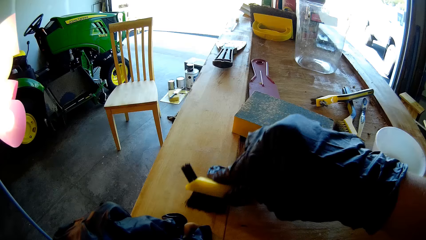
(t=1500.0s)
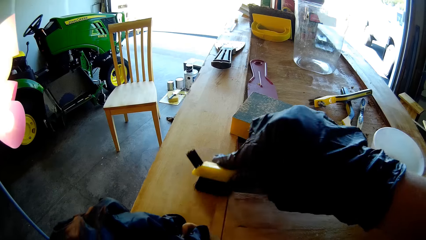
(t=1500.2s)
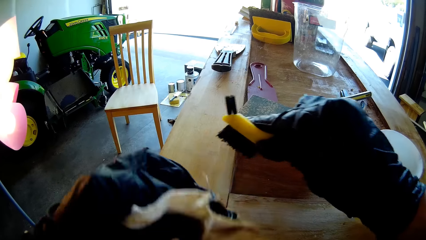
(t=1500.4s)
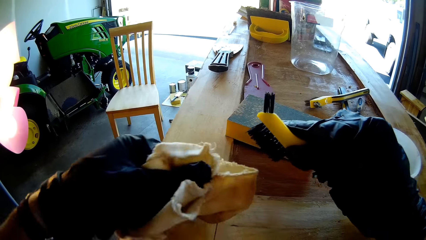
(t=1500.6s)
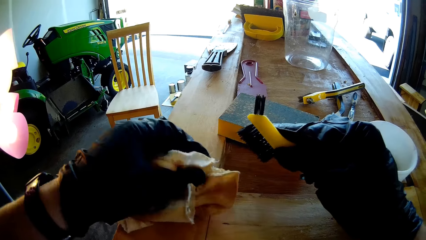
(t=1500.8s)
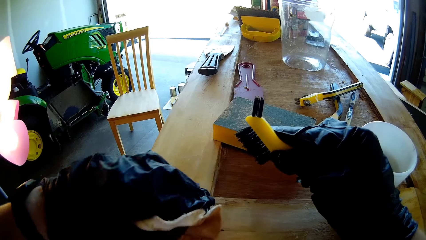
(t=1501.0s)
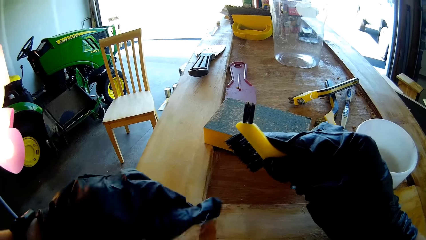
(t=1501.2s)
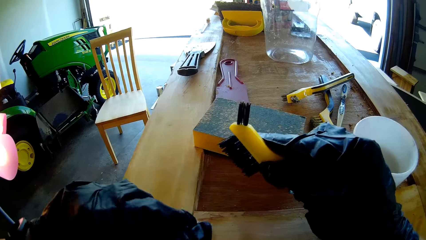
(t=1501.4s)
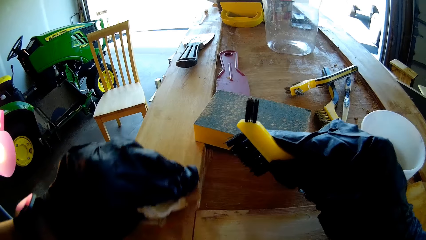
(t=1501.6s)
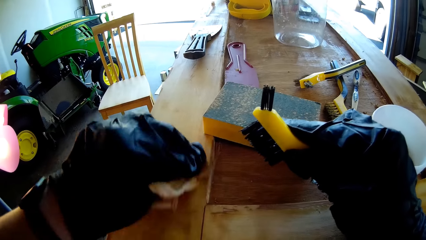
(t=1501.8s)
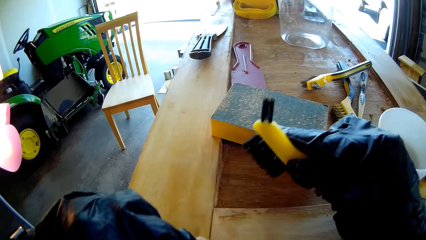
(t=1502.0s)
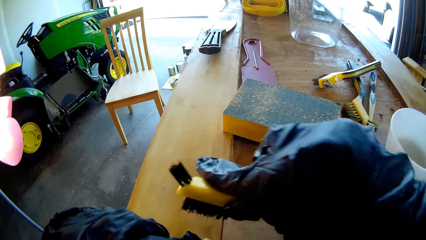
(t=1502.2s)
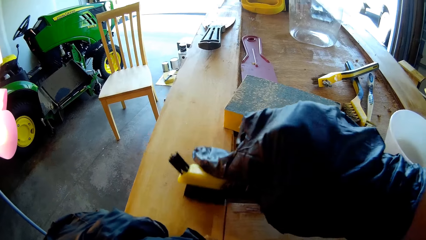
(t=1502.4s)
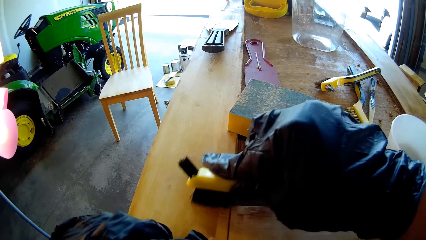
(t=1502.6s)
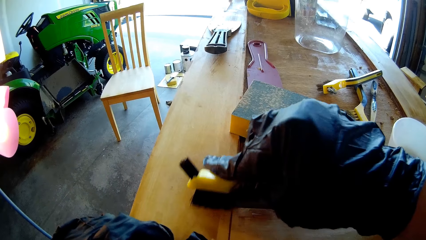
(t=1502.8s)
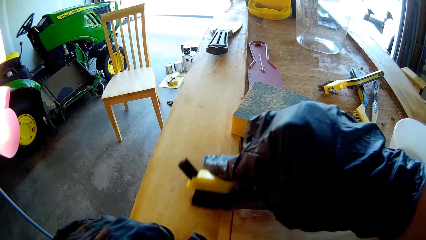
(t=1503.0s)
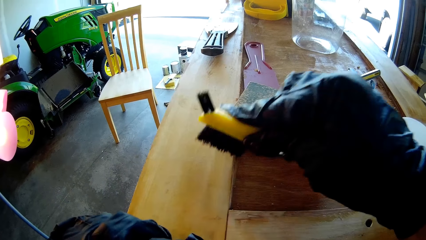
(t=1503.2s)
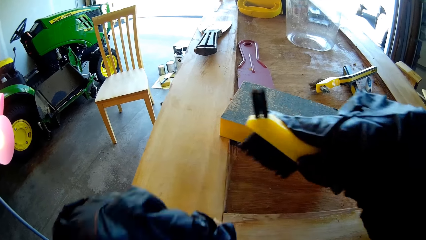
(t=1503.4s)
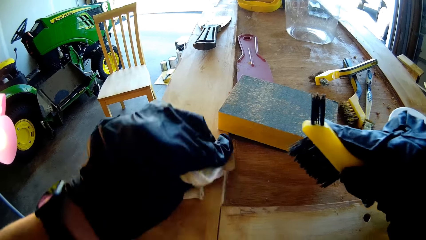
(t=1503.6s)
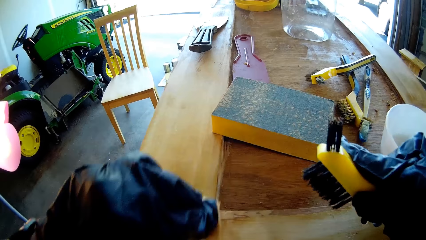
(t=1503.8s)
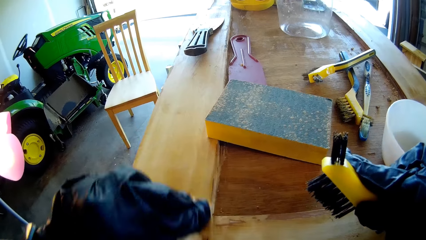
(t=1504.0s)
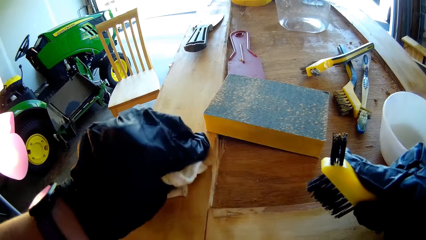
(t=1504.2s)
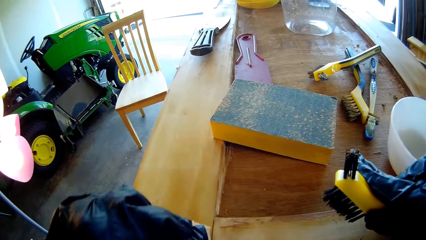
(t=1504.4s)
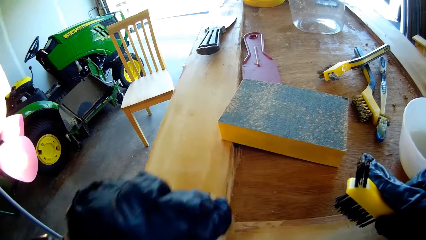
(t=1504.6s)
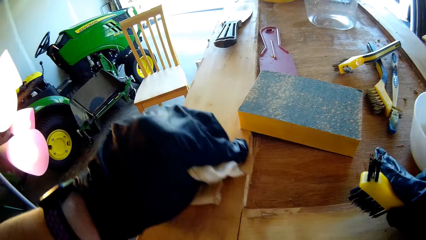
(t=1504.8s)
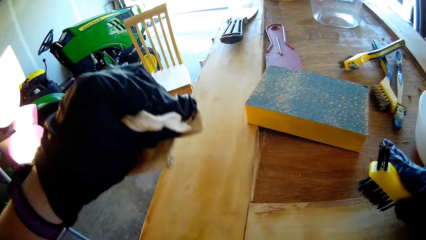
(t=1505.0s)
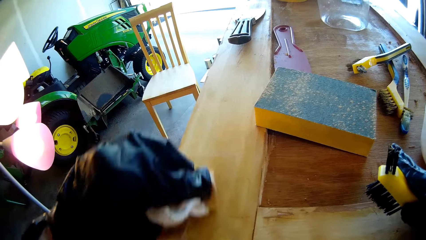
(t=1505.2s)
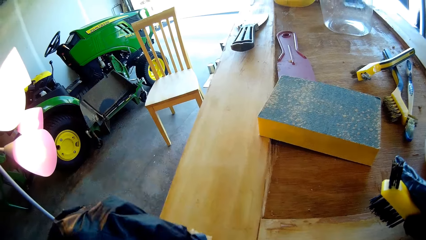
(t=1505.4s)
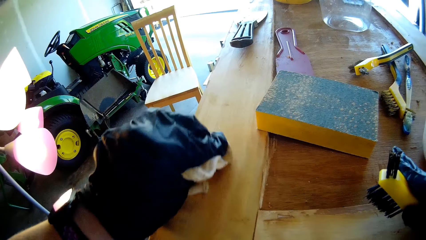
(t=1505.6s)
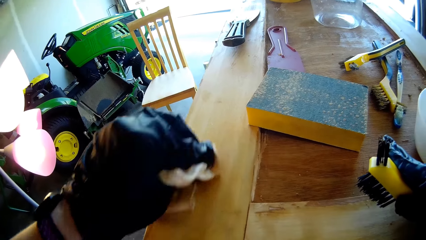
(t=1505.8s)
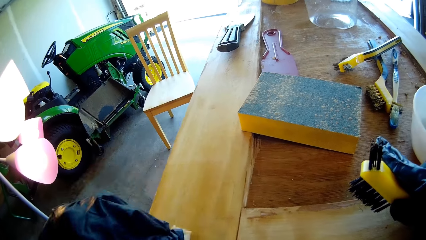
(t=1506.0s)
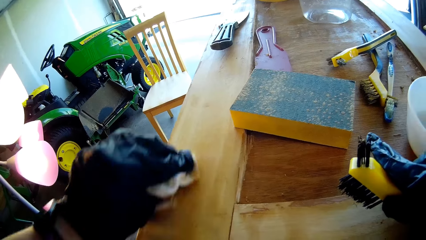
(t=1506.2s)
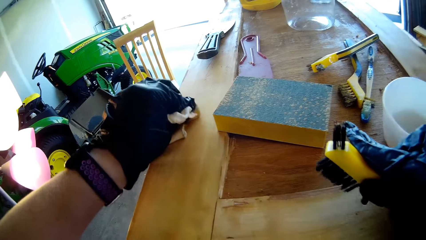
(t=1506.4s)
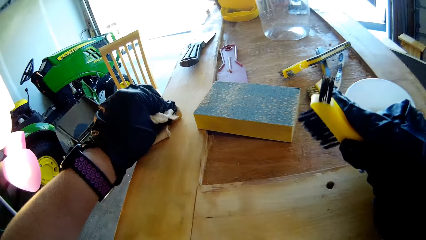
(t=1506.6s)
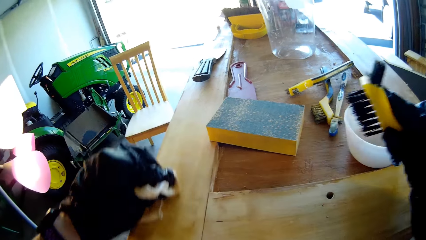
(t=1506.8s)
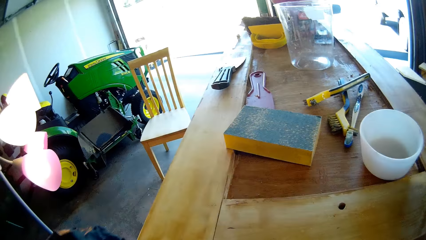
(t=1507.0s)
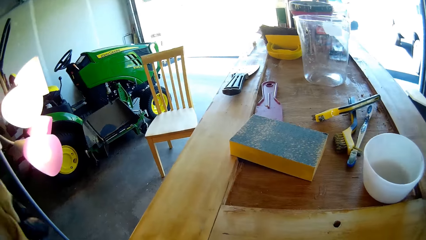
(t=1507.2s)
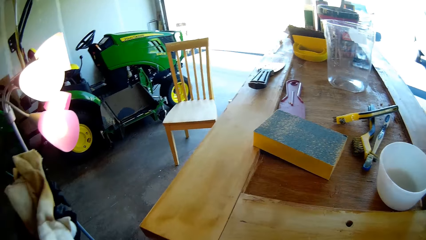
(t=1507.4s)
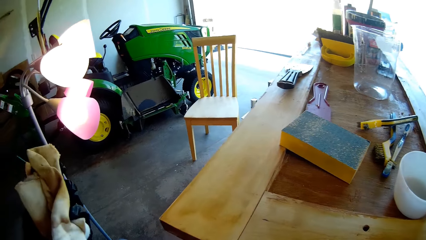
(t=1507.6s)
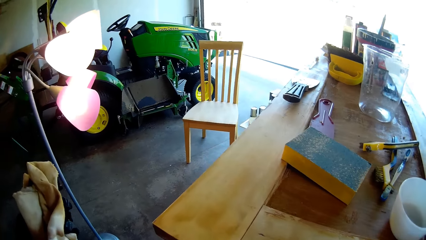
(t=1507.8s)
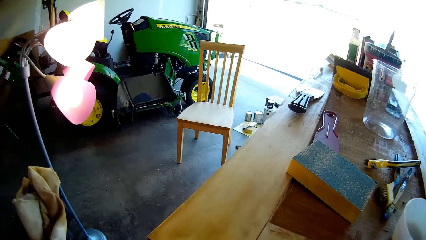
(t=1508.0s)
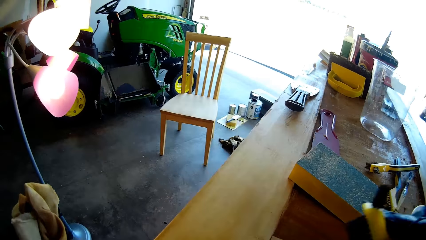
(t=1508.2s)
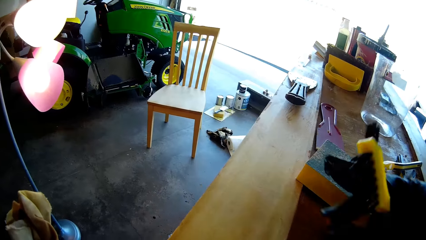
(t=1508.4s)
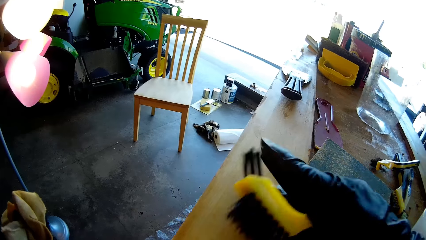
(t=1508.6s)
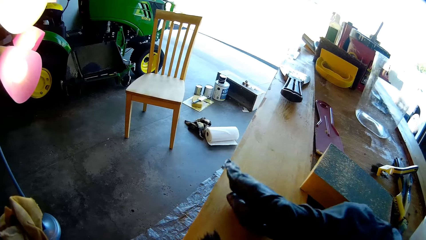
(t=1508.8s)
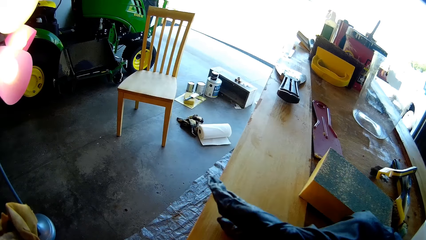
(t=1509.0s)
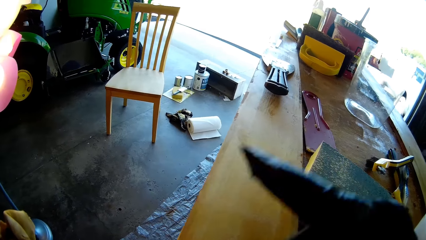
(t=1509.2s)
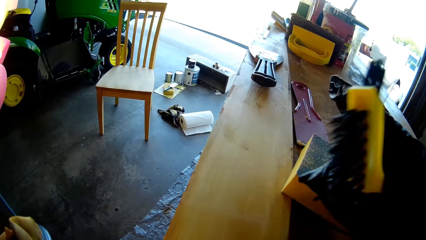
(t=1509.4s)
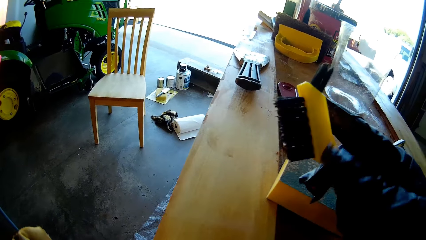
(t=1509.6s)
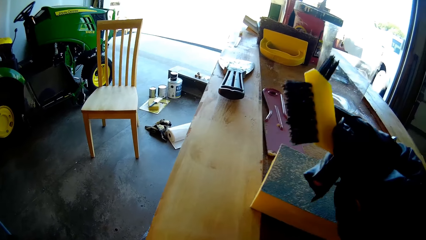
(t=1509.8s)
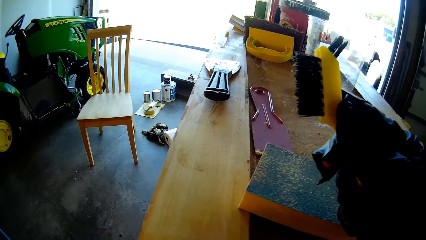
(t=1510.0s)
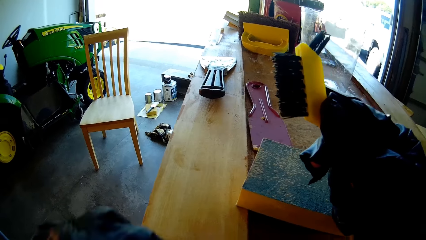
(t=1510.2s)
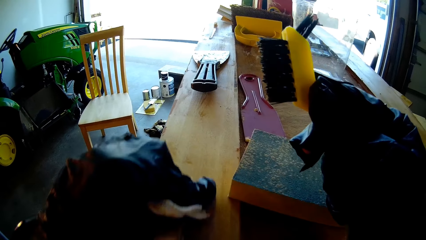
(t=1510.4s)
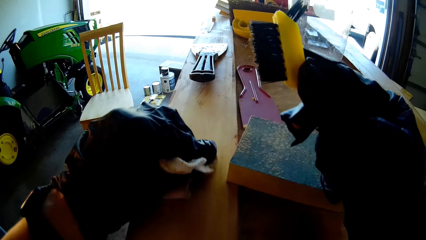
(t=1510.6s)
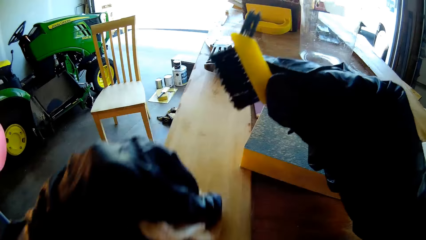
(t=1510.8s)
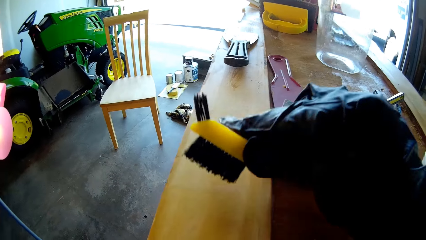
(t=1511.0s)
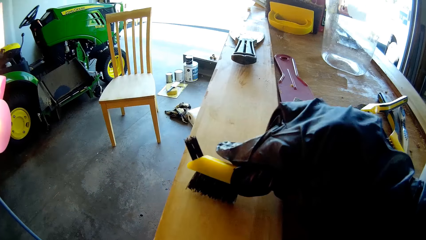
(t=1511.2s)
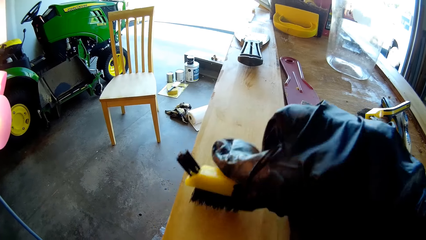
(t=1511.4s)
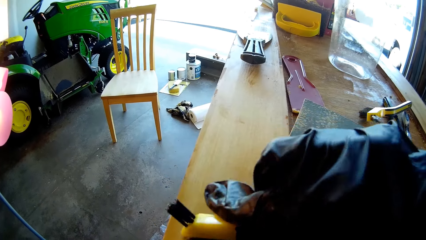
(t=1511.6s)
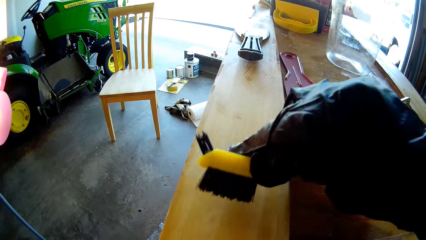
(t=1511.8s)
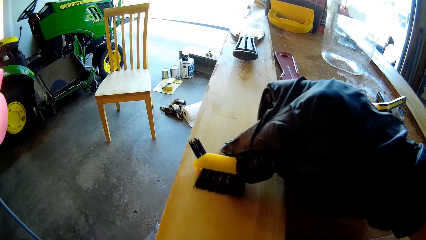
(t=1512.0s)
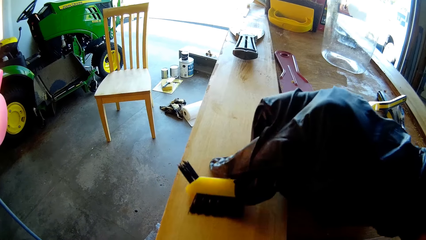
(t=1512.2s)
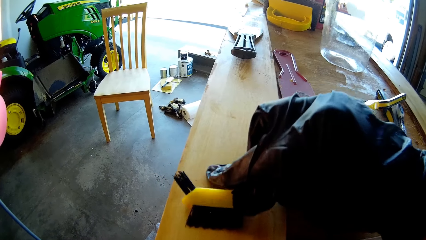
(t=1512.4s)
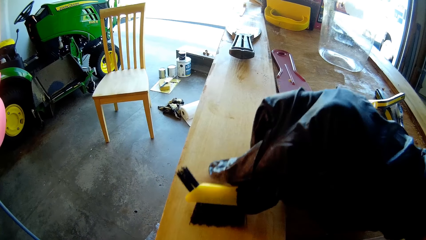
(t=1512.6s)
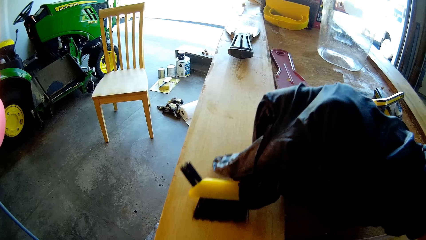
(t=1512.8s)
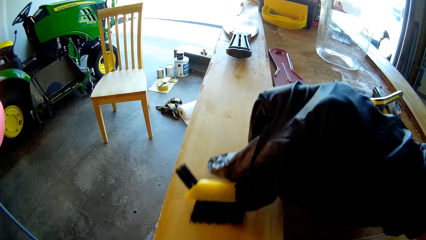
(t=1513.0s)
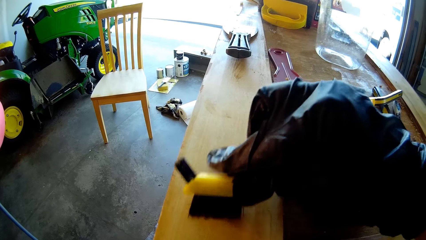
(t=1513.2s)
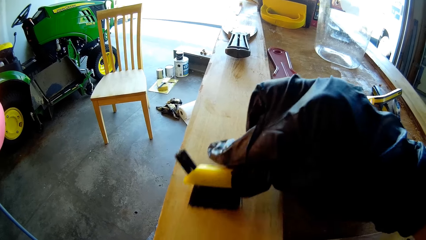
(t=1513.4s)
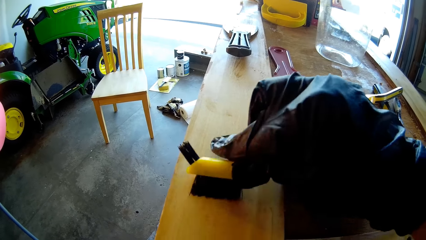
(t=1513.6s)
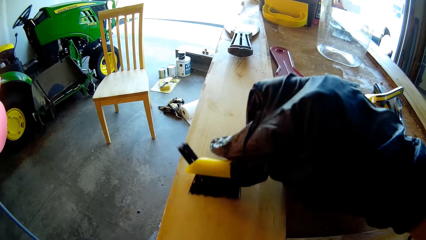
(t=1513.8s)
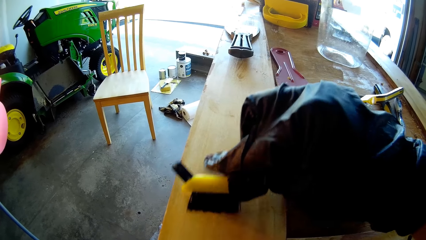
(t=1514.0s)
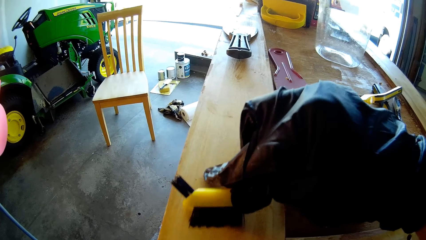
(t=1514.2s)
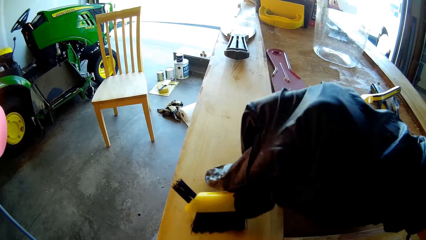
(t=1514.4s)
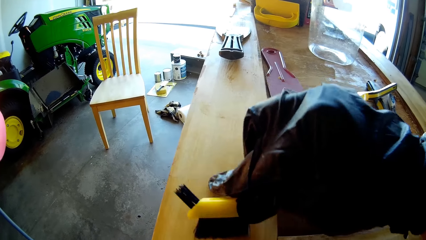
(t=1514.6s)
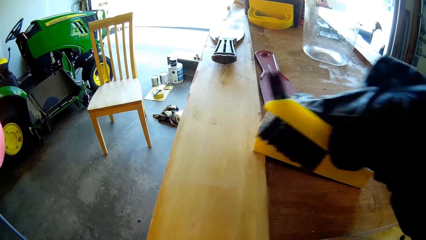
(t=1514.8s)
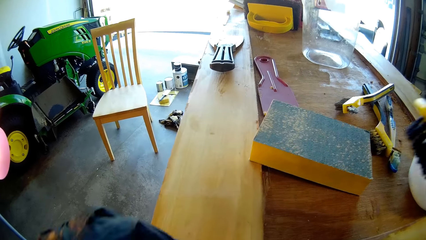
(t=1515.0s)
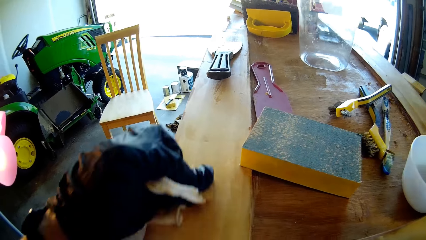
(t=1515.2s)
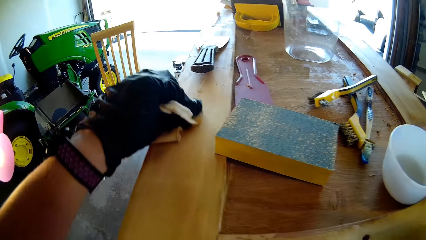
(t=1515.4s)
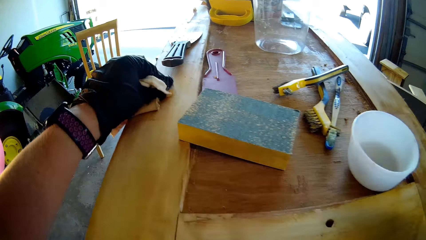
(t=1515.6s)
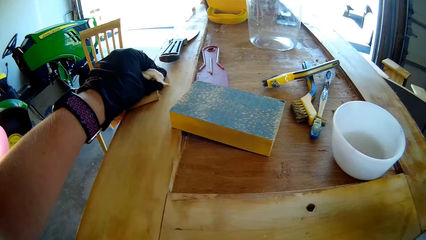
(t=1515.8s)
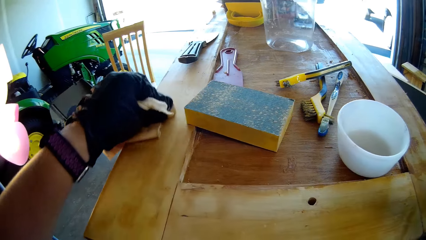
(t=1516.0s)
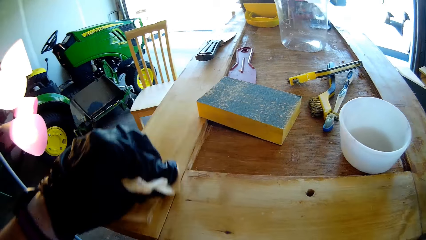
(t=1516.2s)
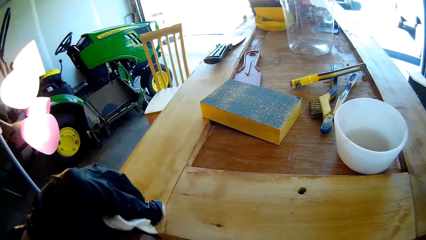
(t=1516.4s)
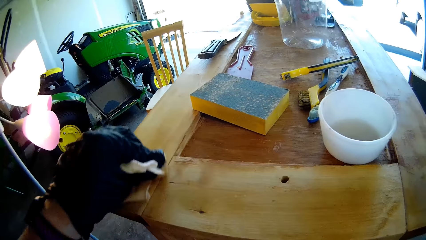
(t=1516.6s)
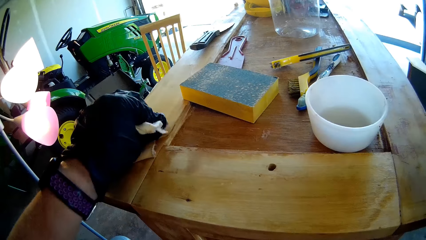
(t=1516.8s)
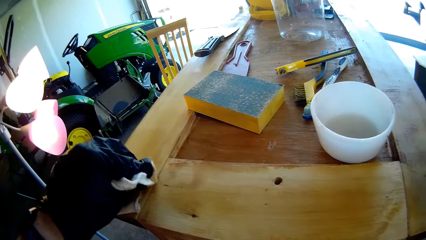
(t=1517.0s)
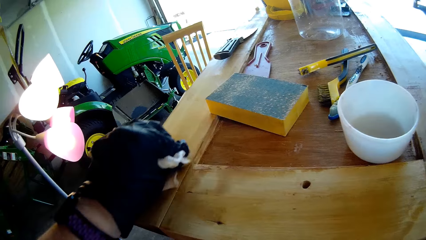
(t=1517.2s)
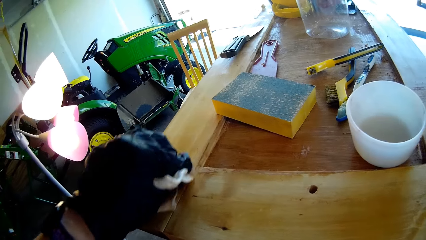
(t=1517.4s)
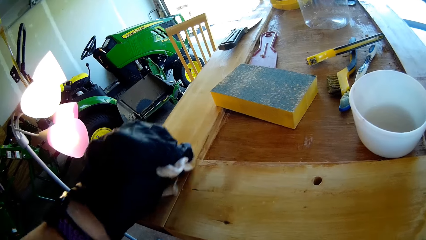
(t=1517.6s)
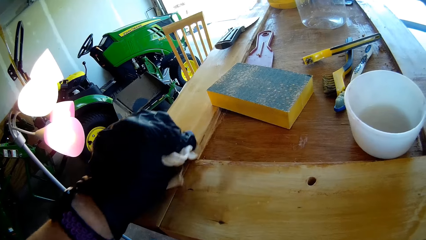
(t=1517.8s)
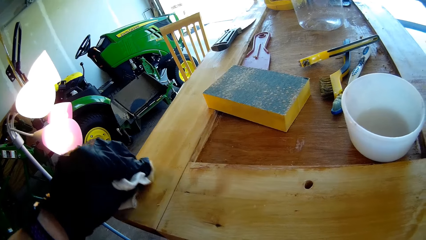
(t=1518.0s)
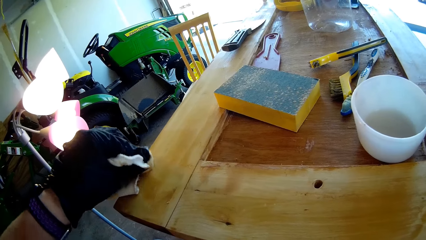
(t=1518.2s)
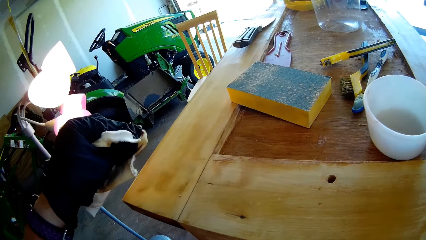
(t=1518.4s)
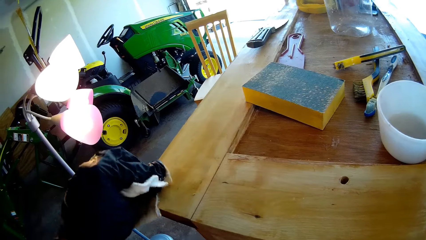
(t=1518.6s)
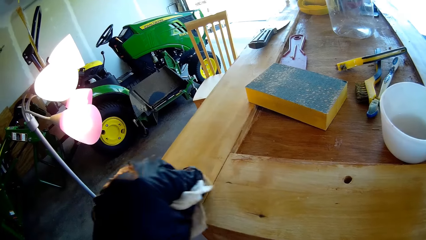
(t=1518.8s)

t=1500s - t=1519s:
The camera wearer brushes the wood. They wipe the wood with the cloth towel. They brush the wood. They wipe the wood with the cloth towel. They brush the wood. They wipe the wood with the cloth towel.
